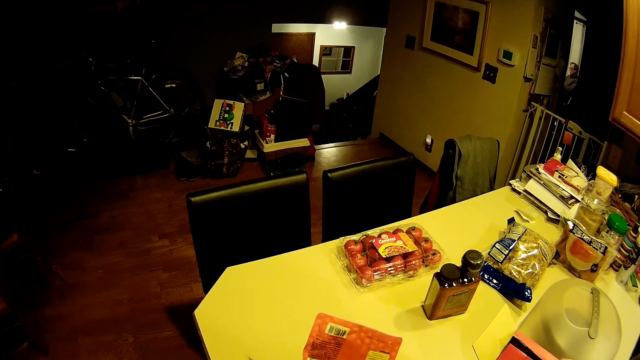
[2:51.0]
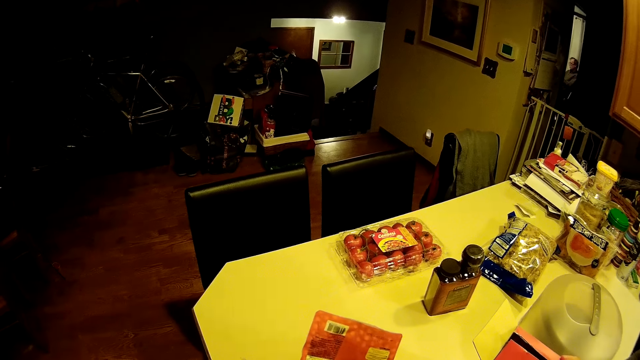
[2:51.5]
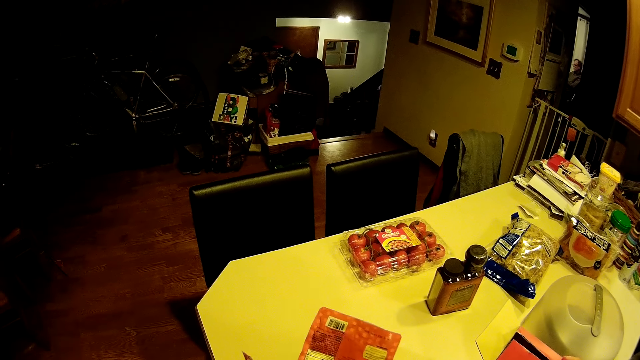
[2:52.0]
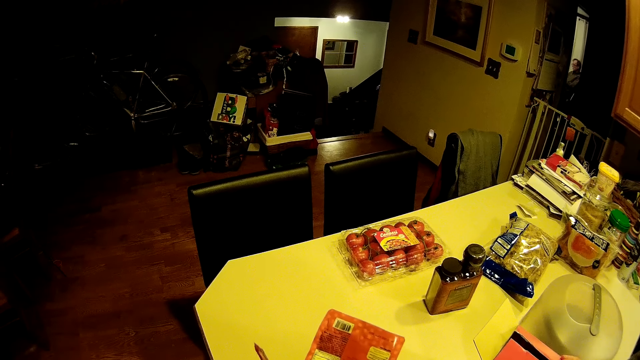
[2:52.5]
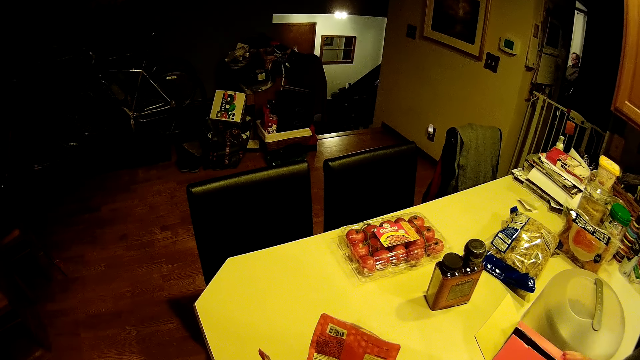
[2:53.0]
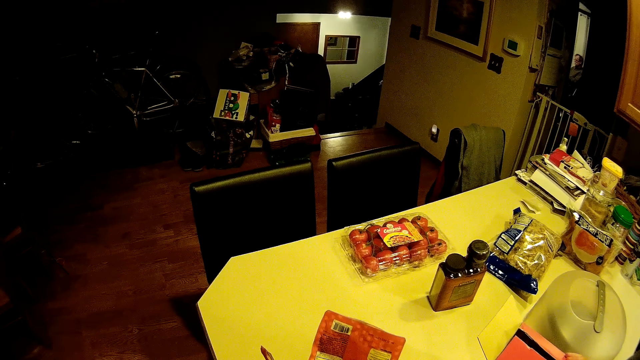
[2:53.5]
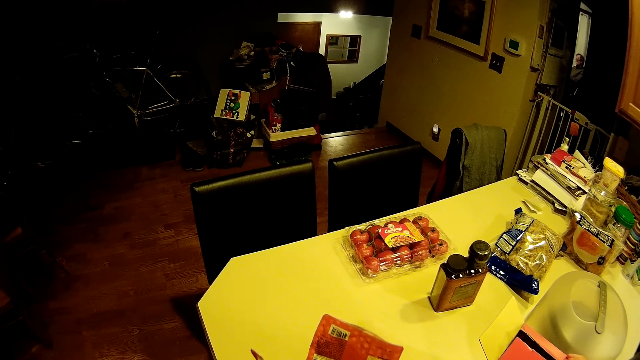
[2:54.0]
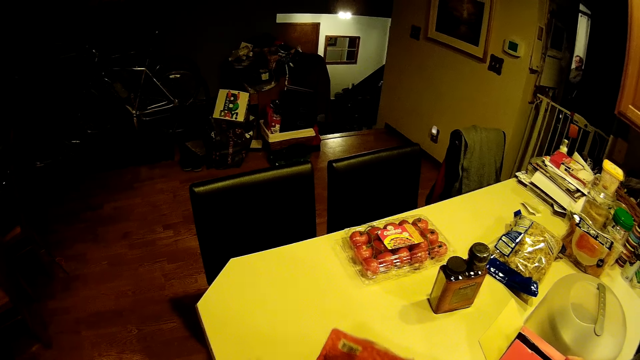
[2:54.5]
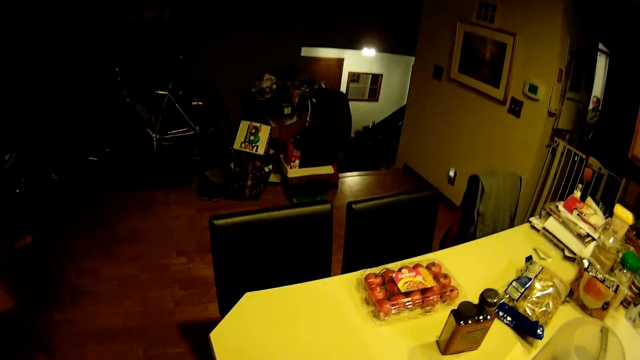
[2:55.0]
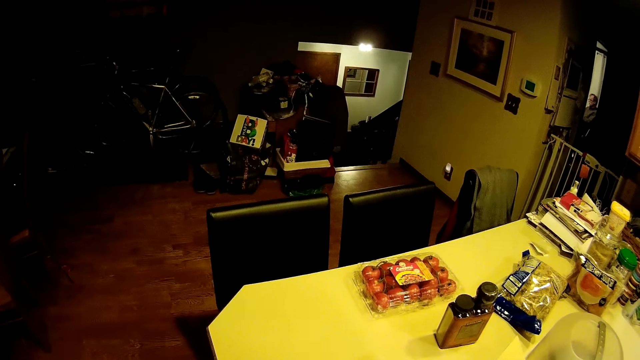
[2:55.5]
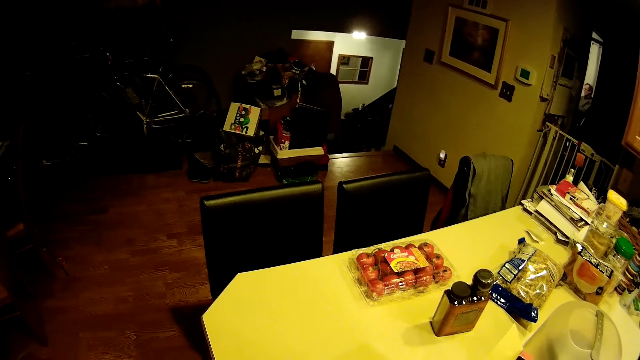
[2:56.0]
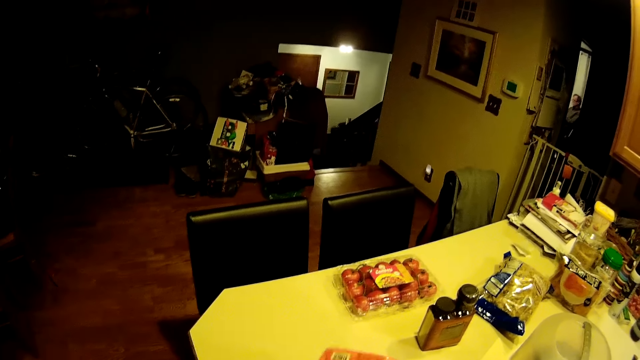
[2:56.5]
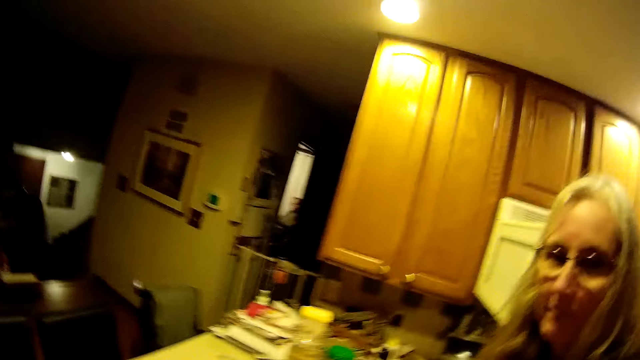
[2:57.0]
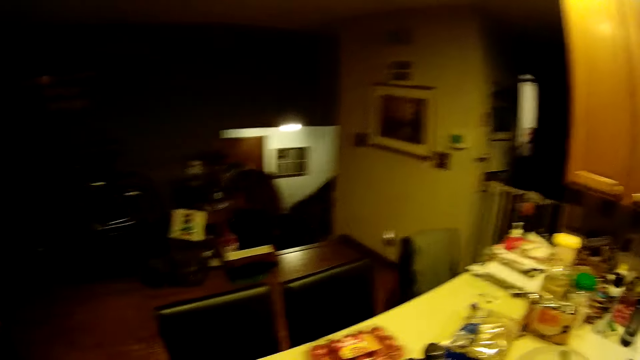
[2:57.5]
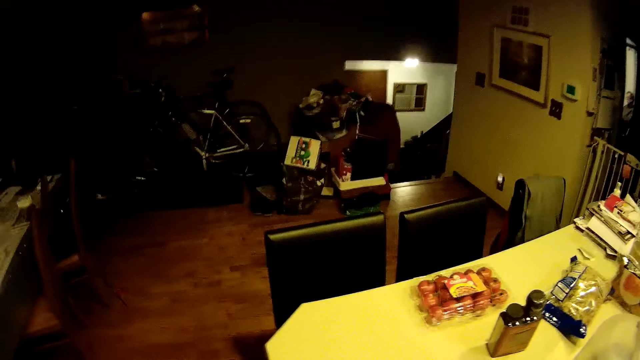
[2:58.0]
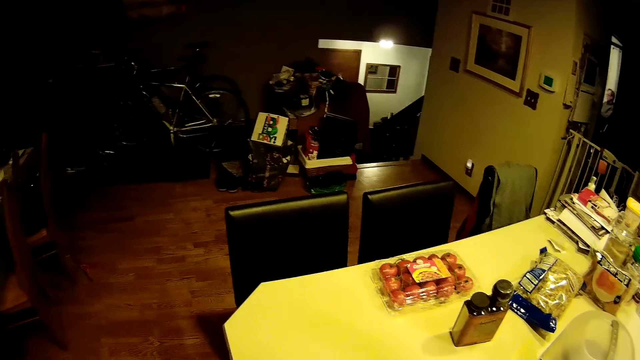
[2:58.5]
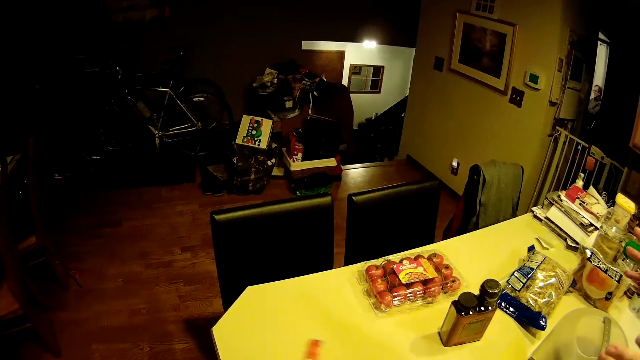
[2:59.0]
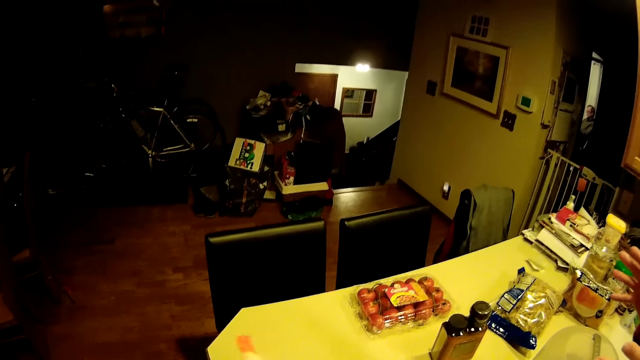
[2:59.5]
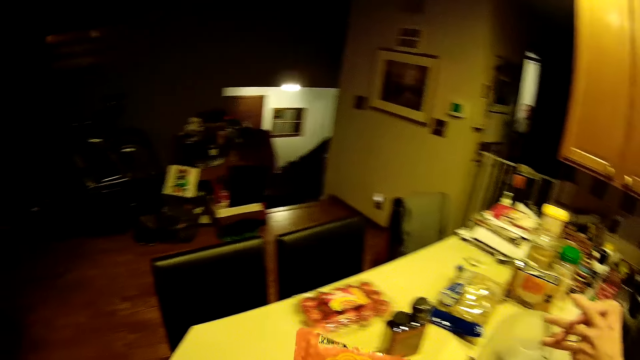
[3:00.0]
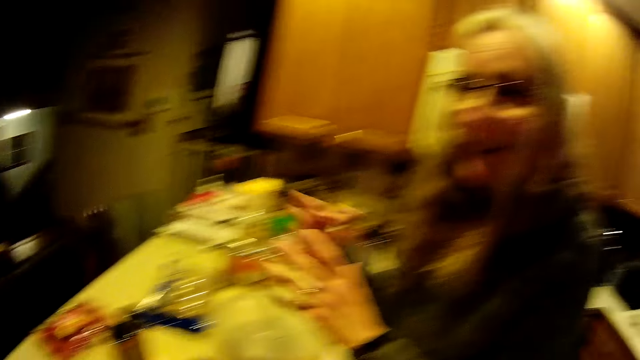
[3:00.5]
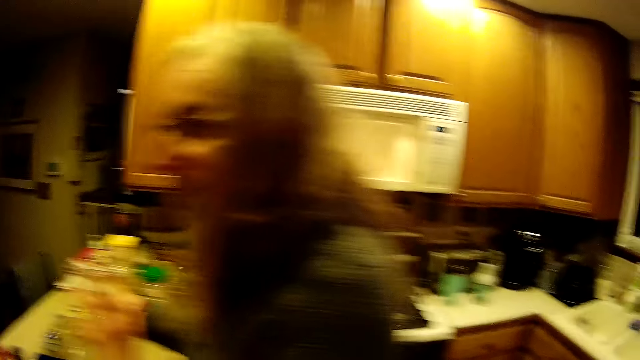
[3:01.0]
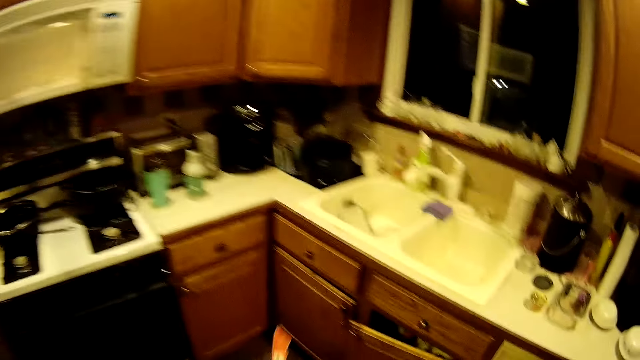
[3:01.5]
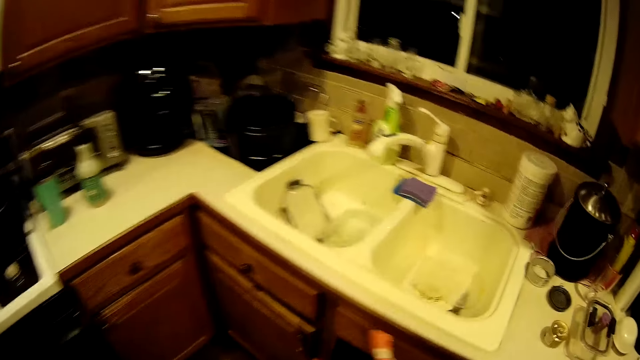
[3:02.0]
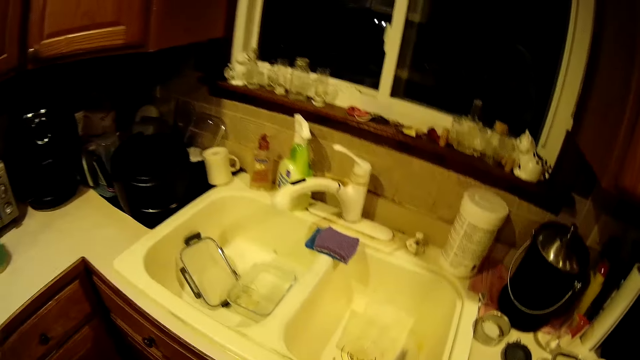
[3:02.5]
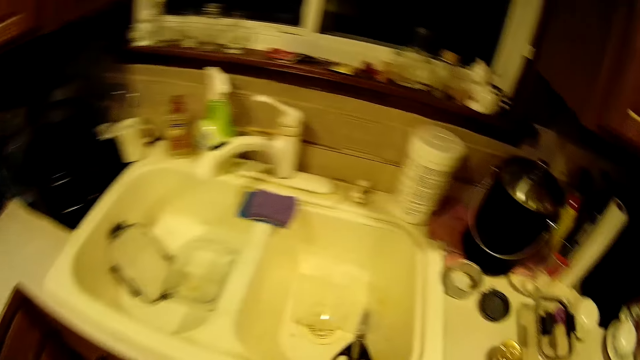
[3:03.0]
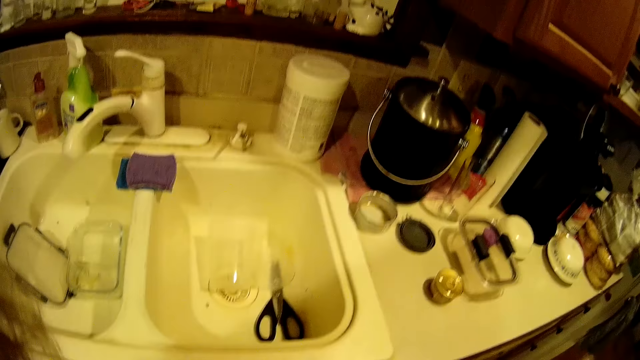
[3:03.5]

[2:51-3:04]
The camera wearer looks towards a woman. They look towards the kitchen counter. They lift the miracle noodle packet. The woman hand gestures. The camera wearer converses with the woman. They look towards the woman. They walk around the kitchen. They adjust the miracle noodle packet in the hands.

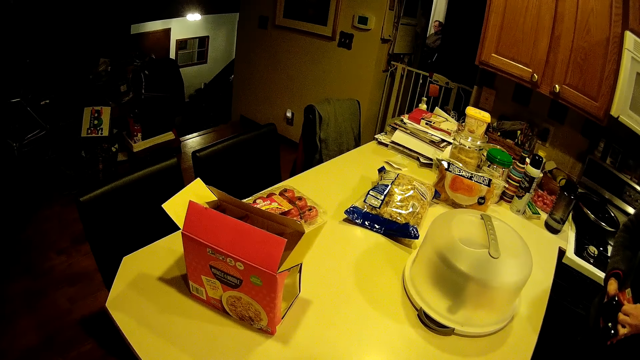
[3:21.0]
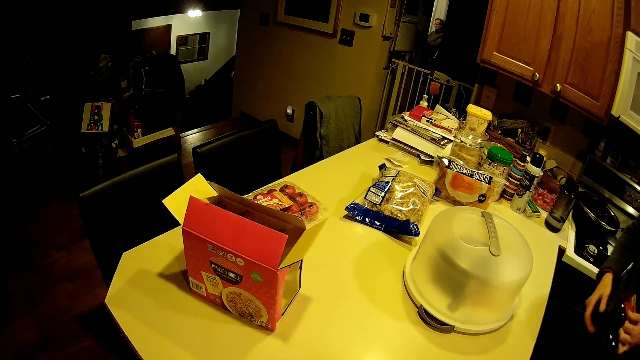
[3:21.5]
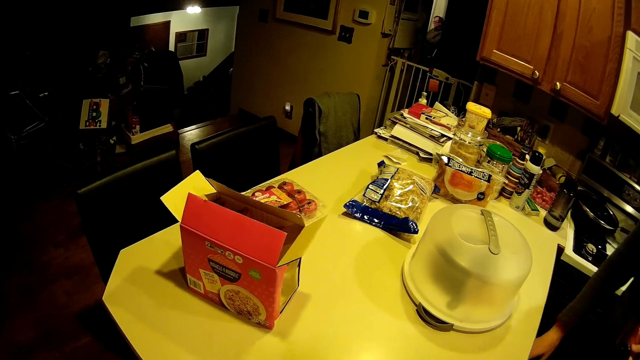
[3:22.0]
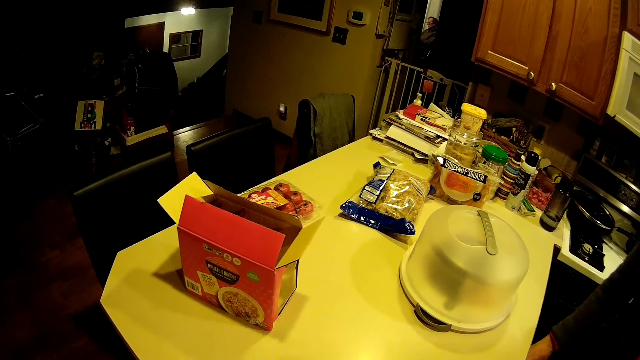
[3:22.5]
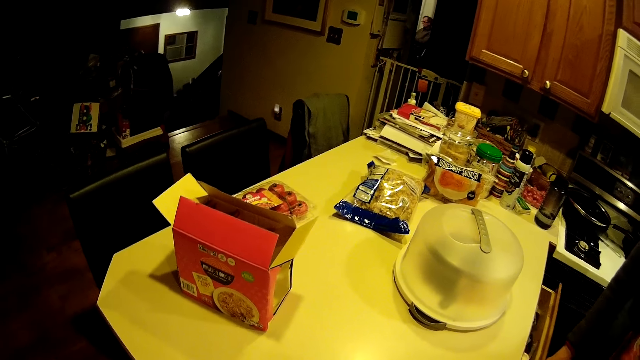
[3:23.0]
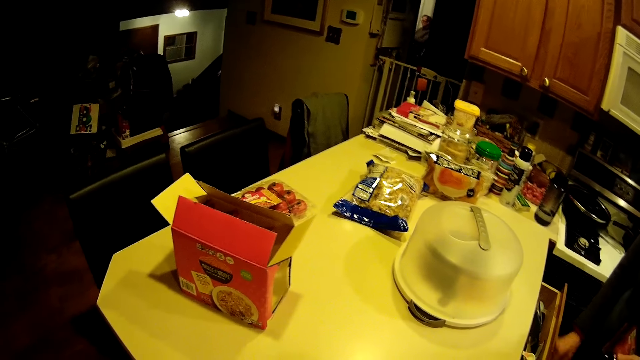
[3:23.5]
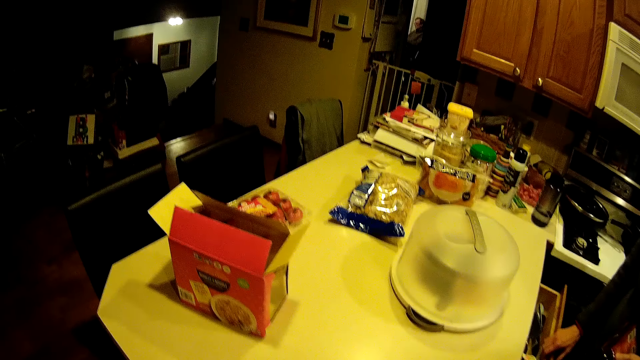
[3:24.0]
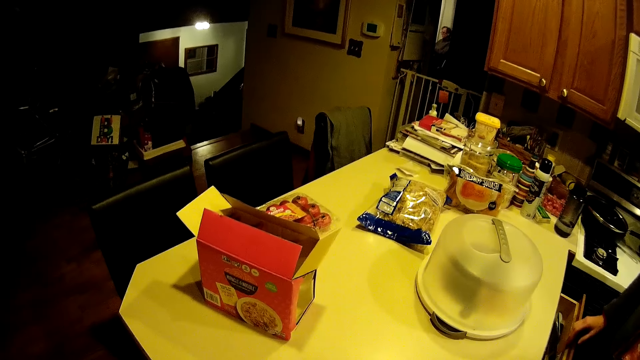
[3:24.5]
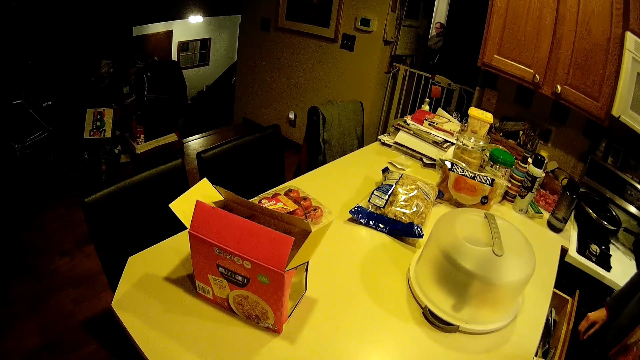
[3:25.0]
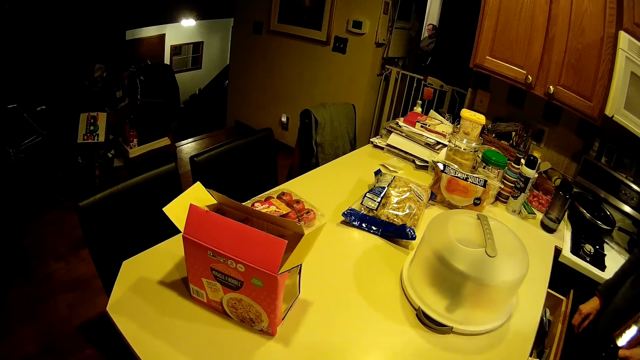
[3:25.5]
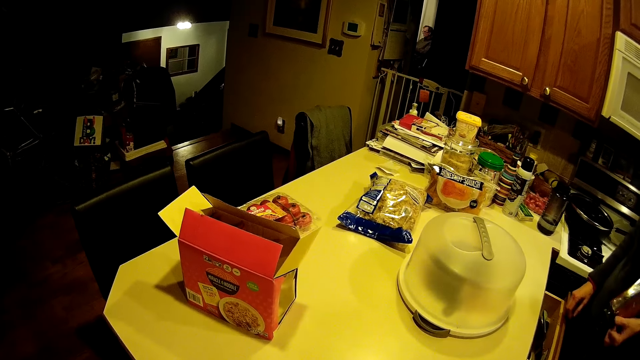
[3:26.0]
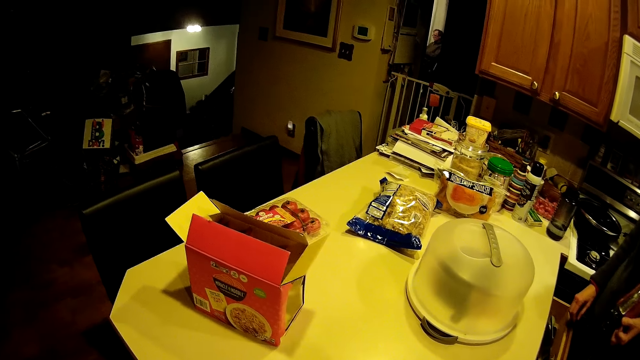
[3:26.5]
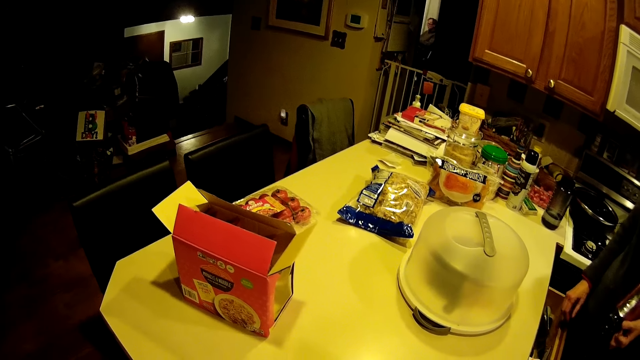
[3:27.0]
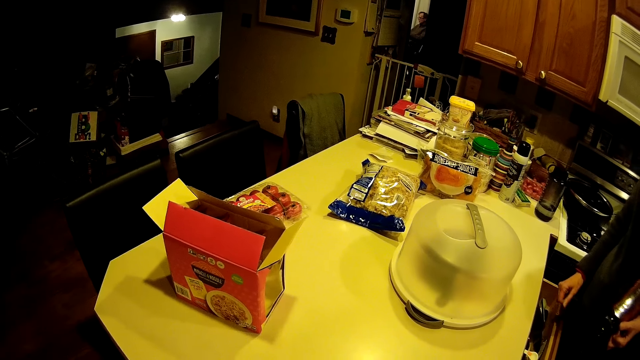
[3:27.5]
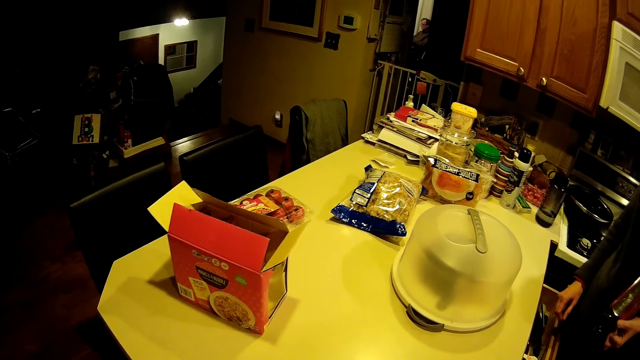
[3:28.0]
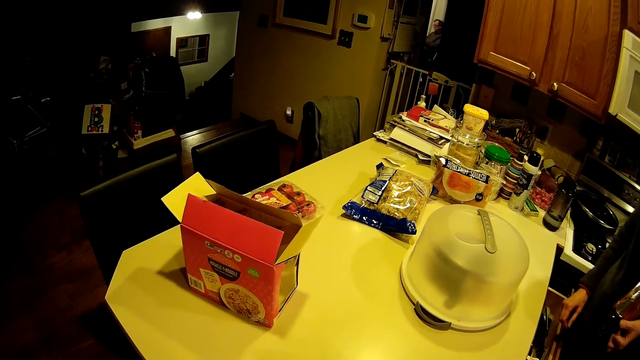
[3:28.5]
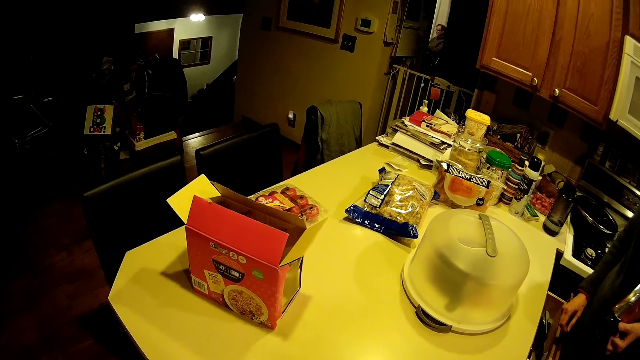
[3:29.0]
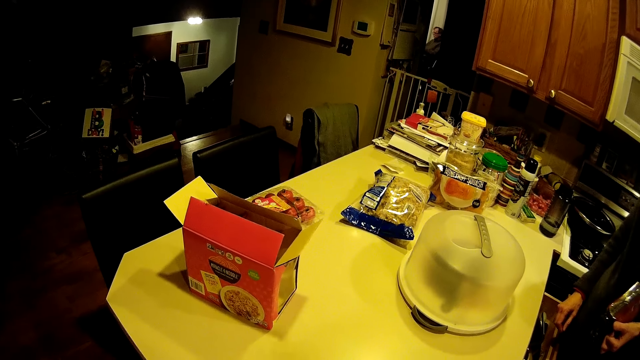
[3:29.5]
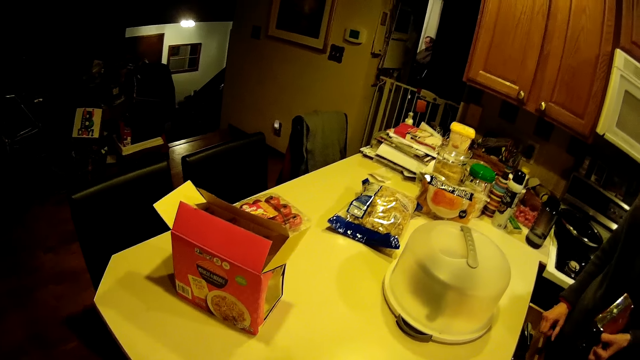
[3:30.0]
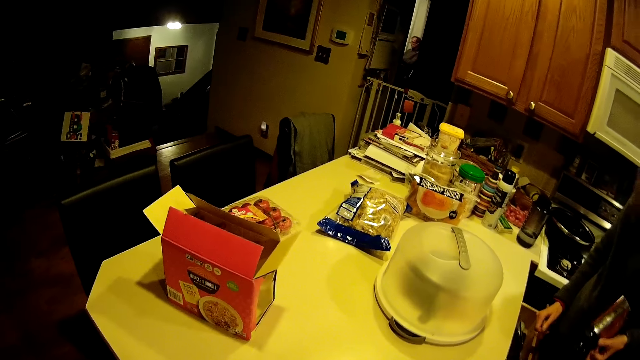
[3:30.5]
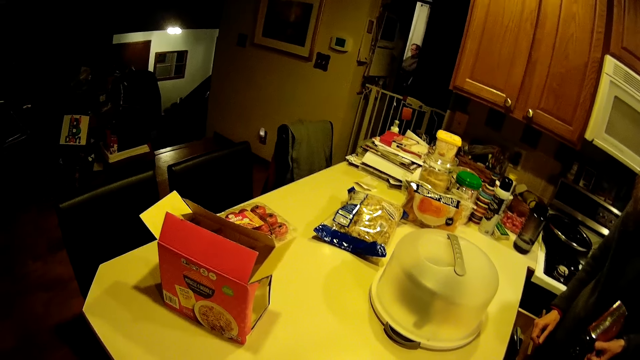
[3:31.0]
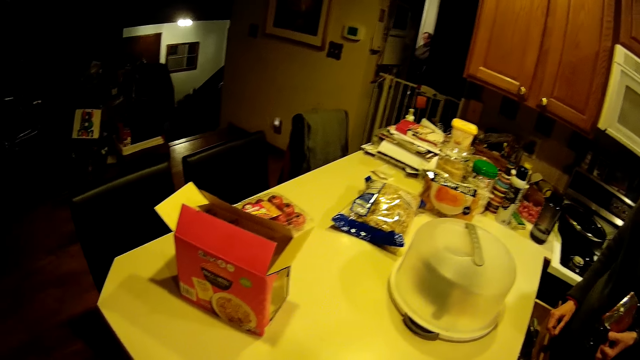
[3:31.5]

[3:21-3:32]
The woman opens another cupboard or a drawer with her right hand. The camera wearer converses with the woman.
